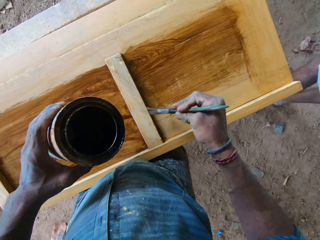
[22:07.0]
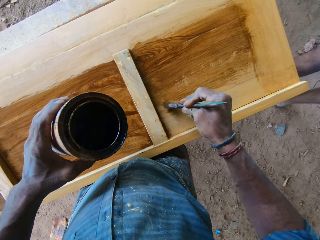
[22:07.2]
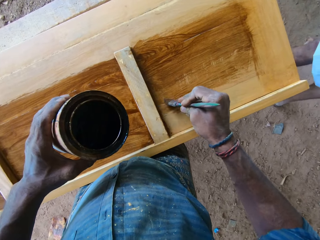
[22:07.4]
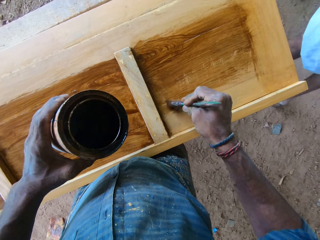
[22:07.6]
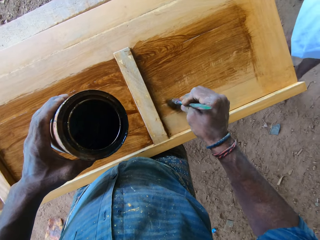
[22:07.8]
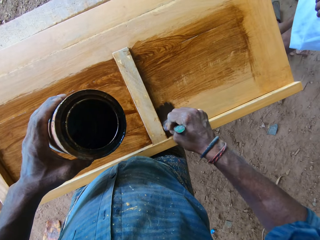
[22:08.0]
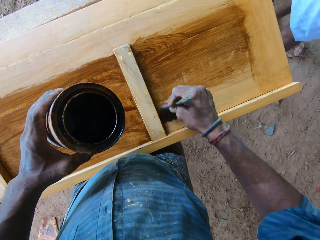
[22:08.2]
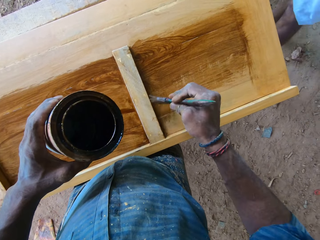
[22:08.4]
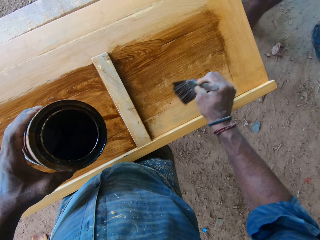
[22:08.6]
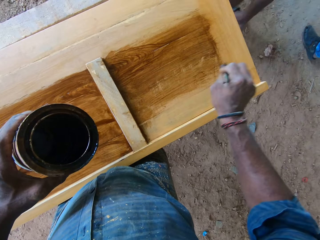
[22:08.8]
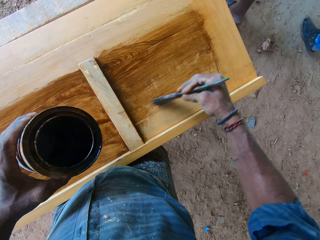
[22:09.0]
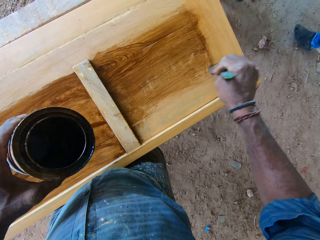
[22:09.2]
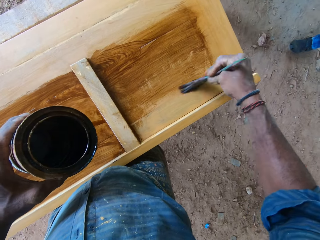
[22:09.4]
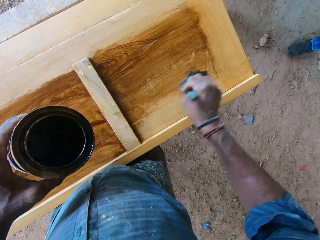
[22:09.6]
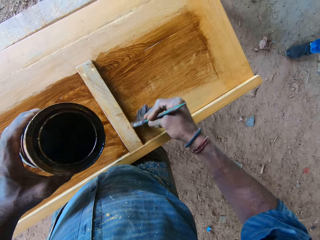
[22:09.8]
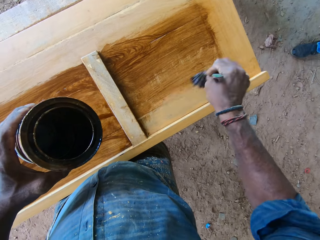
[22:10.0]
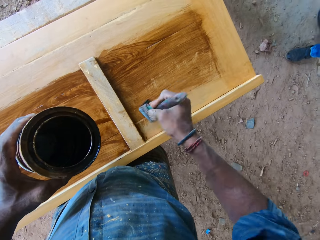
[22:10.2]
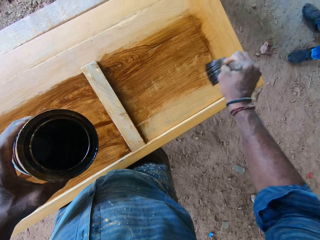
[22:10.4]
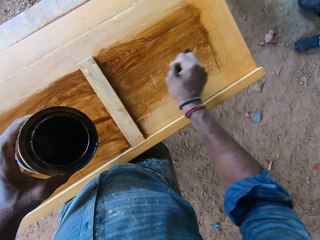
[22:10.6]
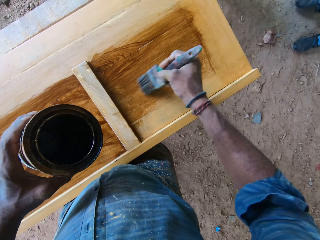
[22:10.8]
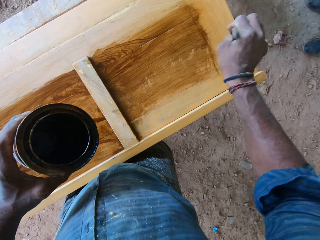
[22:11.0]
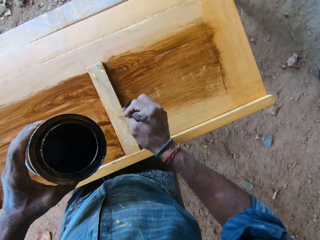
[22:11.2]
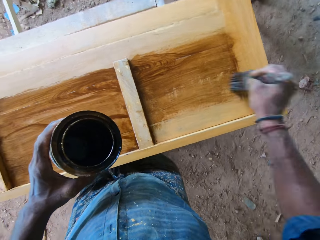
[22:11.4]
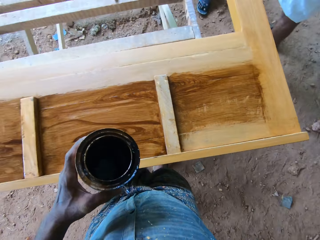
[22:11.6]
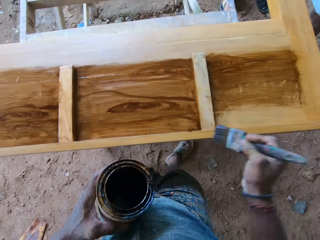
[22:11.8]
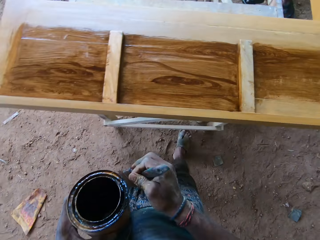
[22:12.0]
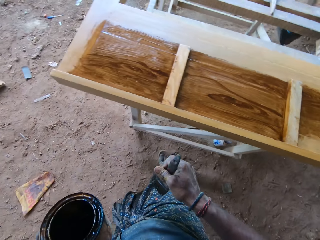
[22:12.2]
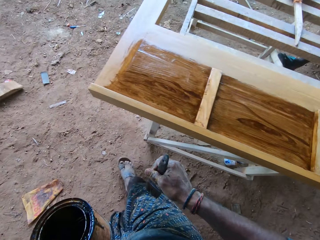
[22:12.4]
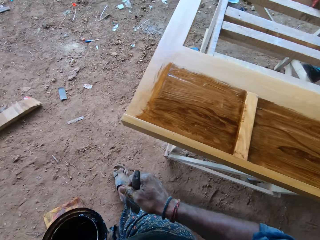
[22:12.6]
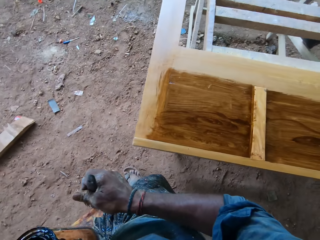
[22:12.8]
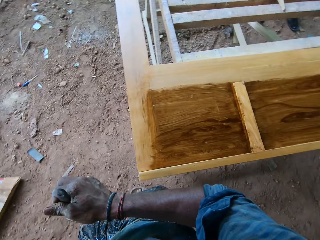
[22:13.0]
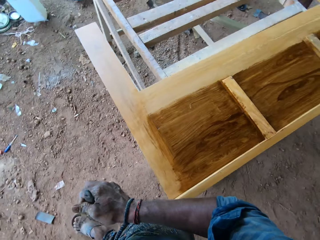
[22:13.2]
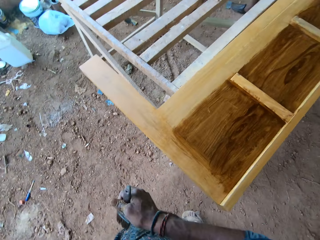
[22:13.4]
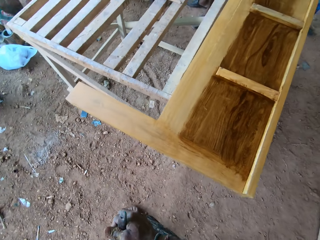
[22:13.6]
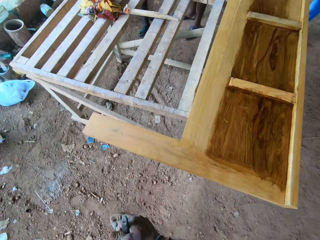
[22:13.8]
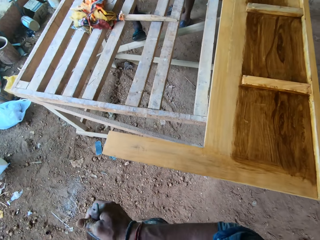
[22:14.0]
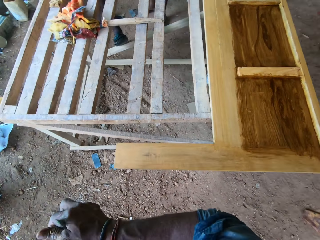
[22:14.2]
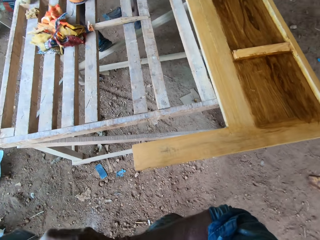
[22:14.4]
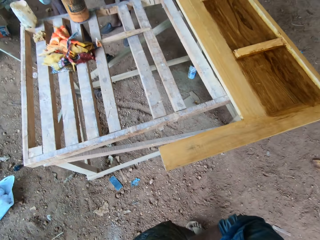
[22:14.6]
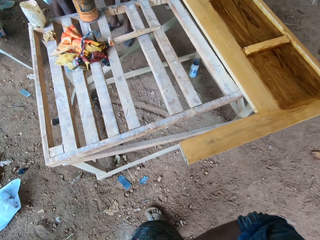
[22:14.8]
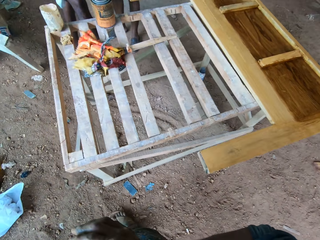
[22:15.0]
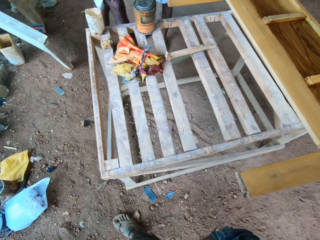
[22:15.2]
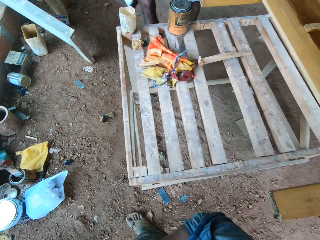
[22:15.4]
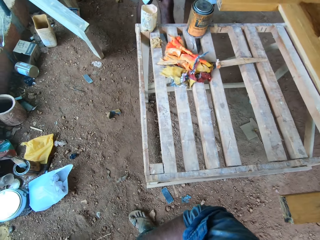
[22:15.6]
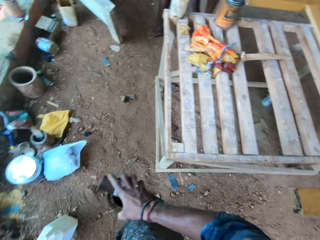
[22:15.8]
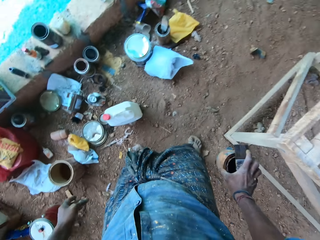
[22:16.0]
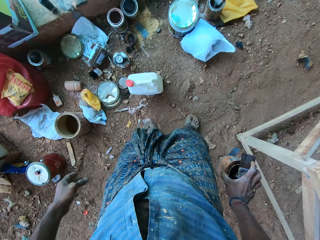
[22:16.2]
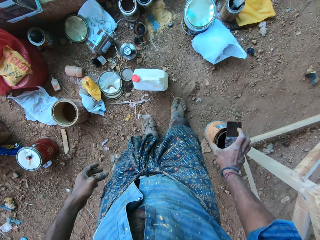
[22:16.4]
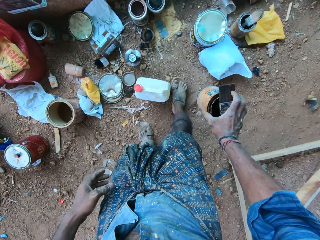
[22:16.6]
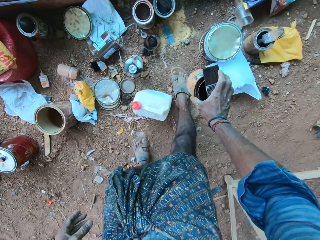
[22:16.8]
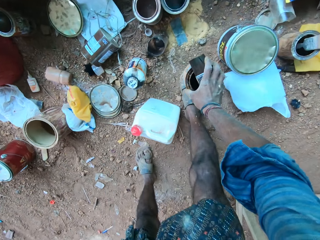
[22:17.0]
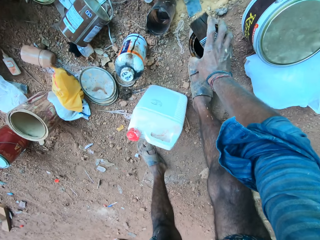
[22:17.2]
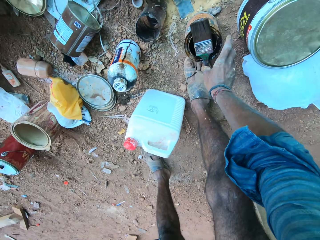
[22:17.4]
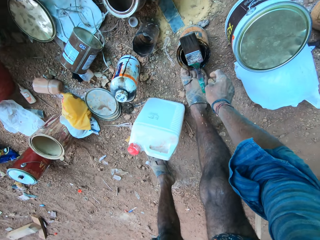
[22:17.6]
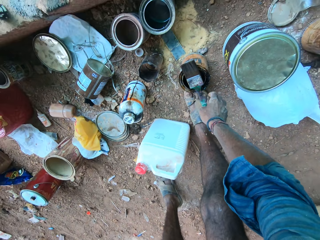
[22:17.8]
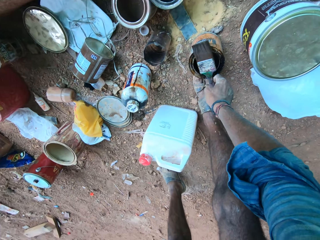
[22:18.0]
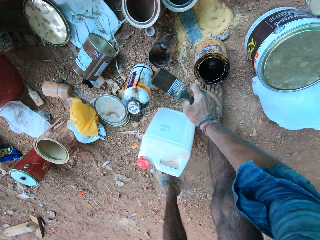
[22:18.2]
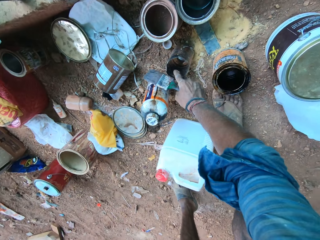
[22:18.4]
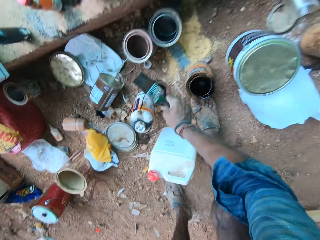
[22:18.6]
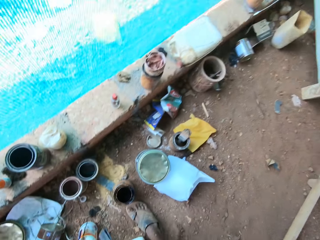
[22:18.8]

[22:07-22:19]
The camera wearer paints the wood board with the brush. They remove the brush from the door. They turn. They walk around. They hold the paint tin with the right hand. They bend. They put the brush and the paint tin on the floor. They take the paint brush on the paint tin.

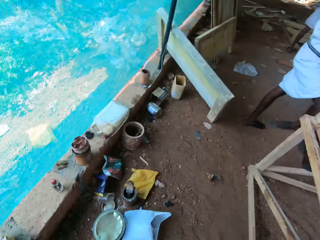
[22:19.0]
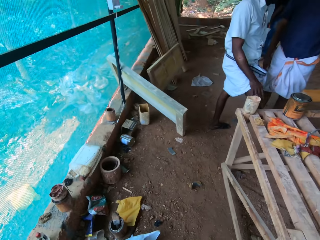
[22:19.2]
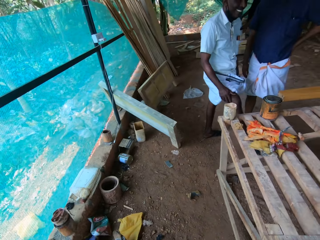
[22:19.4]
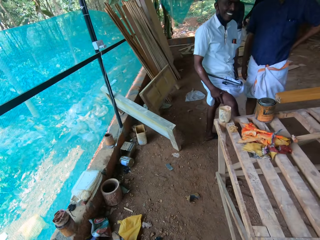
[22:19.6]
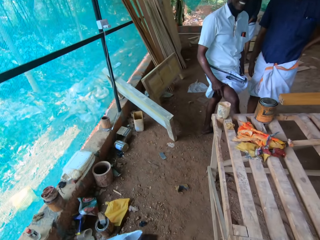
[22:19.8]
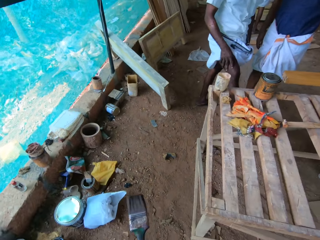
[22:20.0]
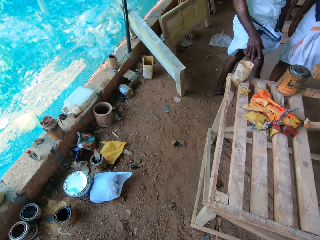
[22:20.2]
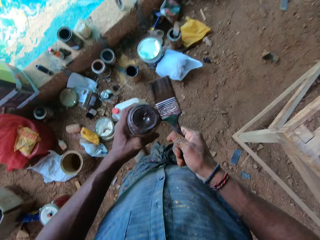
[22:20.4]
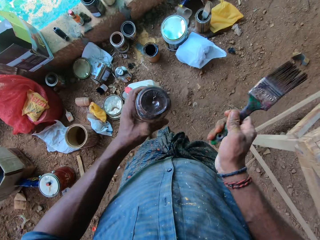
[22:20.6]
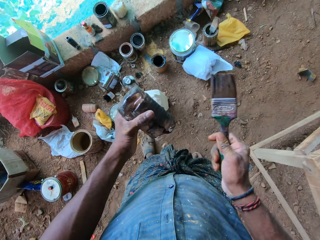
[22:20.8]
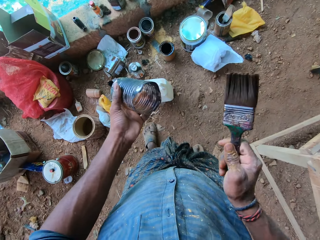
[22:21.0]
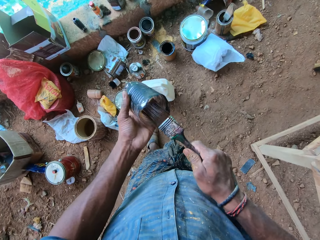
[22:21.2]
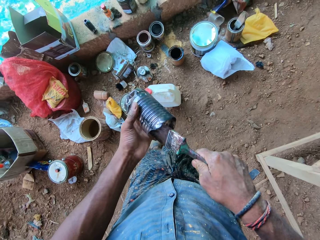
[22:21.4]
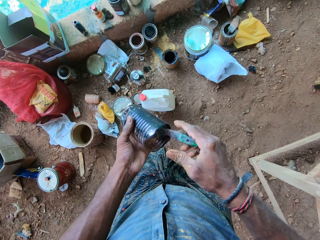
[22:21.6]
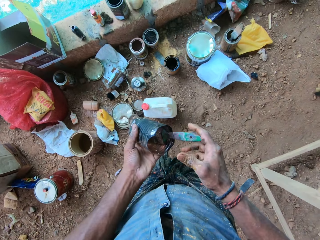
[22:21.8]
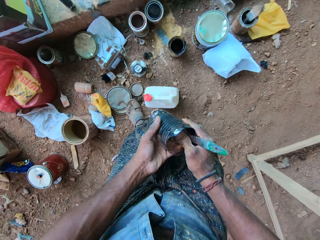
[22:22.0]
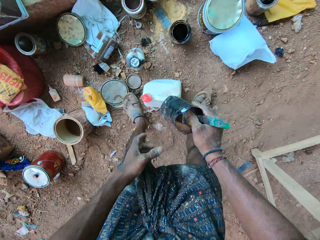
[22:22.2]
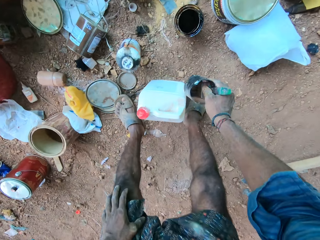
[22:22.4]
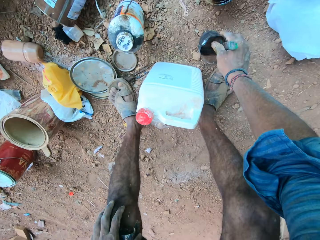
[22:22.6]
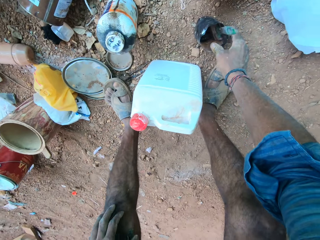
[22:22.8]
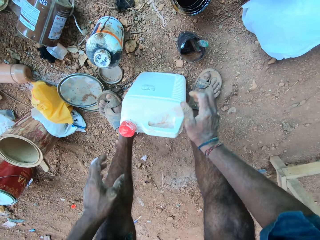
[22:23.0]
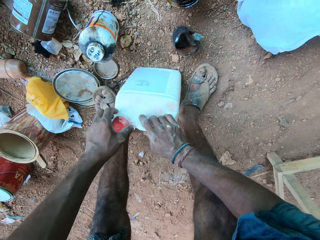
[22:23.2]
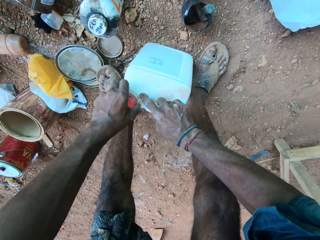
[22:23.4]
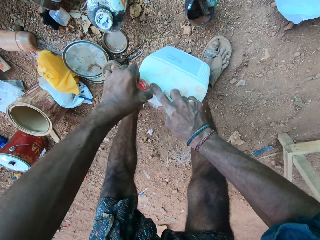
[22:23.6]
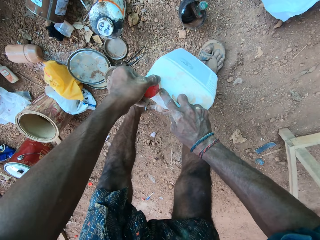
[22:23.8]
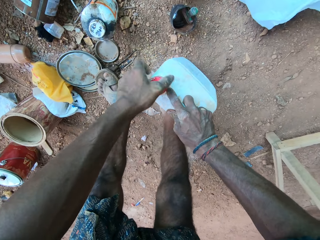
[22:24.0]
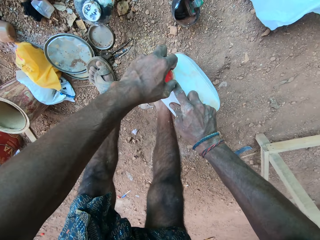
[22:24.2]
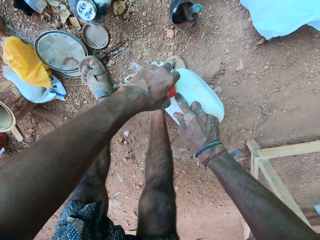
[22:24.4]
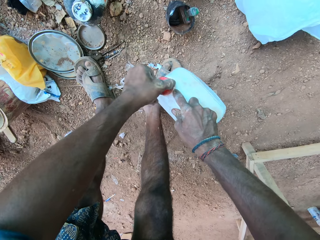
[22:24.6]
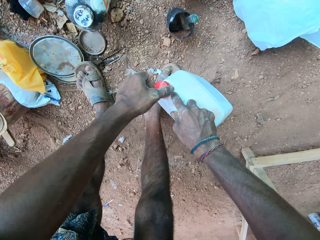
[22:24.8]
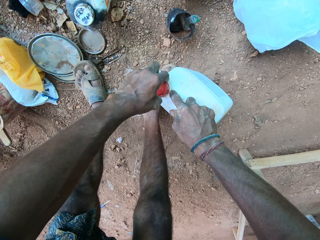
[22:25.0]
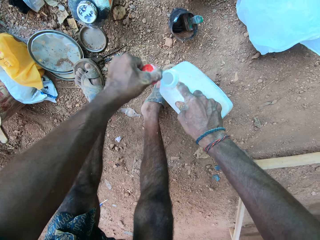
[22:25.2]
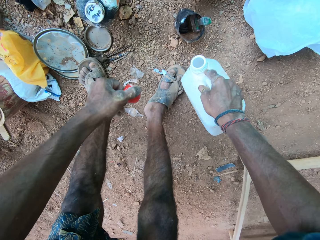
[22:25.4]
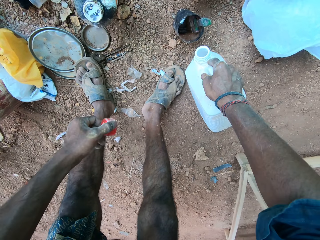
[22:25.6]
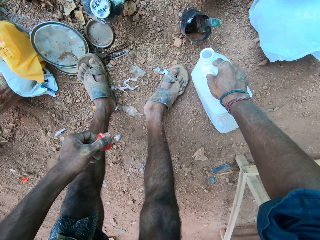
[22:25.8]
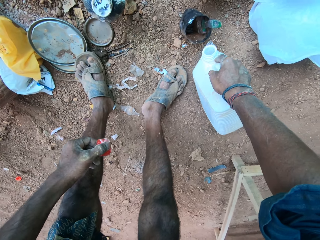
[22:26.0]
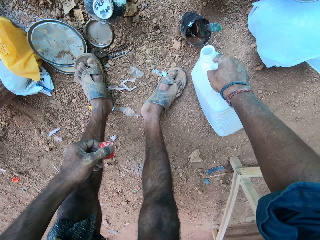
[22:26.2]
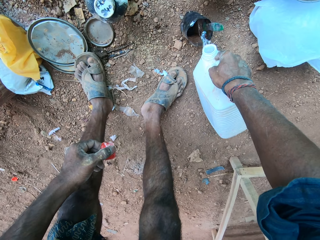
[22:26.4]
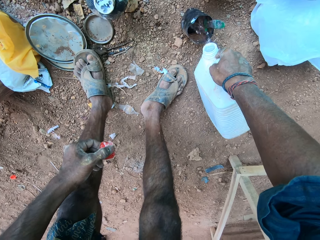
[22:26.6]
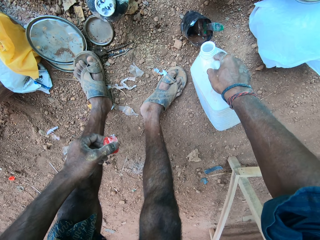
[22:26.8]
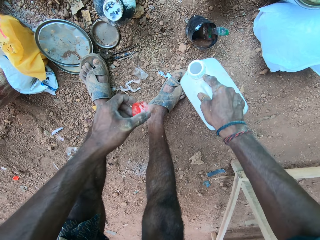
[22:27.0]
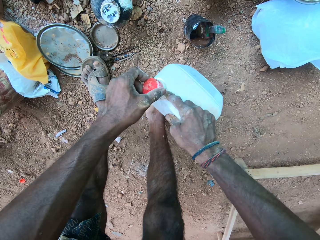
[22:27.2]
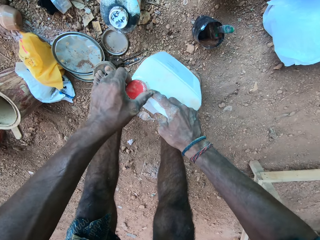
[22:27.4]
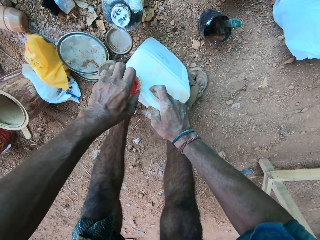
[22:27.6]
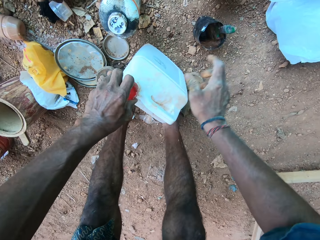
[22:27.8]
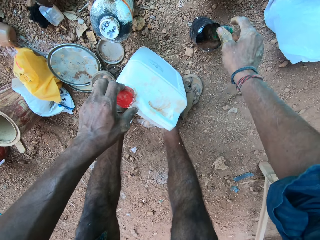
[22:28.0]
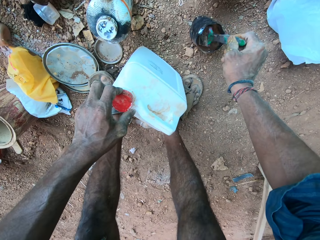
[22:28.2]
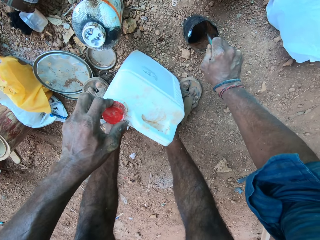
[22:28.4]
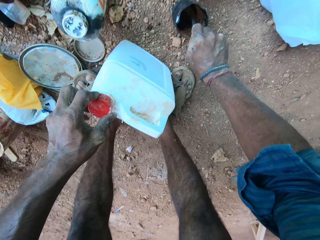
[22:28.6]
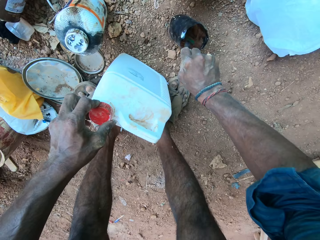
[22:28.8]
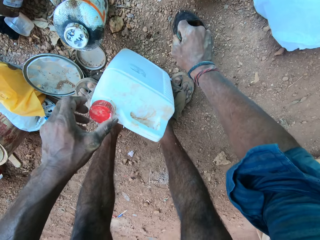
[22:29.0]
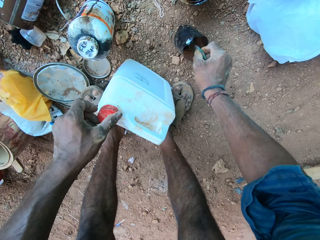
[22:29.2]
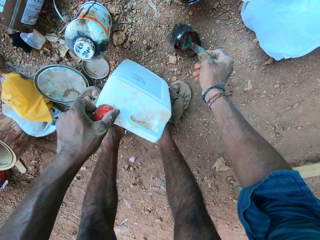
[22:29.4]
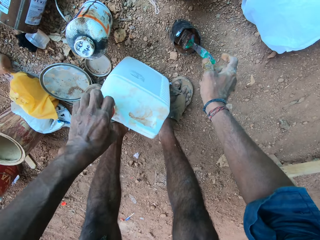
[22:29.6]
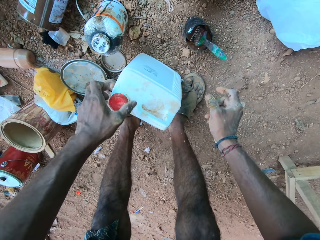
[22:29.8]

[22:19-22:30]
The camera wearer takes a tin on the floor. They stand up. They look around. They hit the tin with the brush. They turn the tin. They dip the brush in the tin. They hold the tin with the right hand. They pick up a container with both hands. They bend. They put the brush and the tin on the floor. They hold the jerrycan on the floor with both hands. They open the jerrycan with the left hand. They pour a liquid in the tin from the jerrycan. They close the jerrycan with the lid. They put the jerrycan on the floor. They hold the brush in the tin. They mix the liquid in the tin with the brush.
